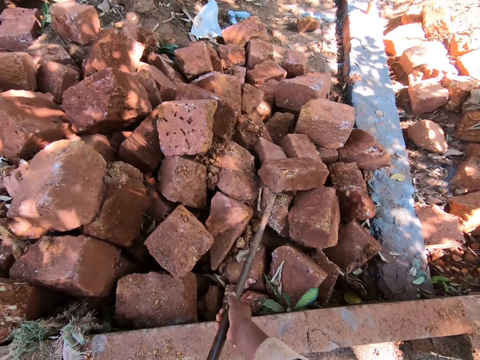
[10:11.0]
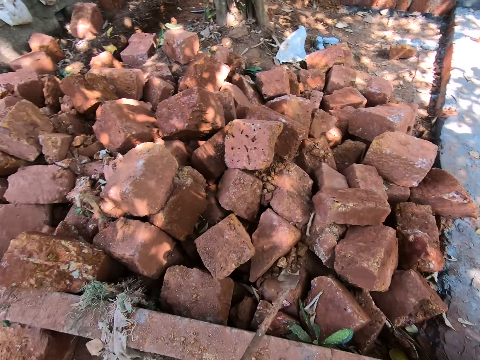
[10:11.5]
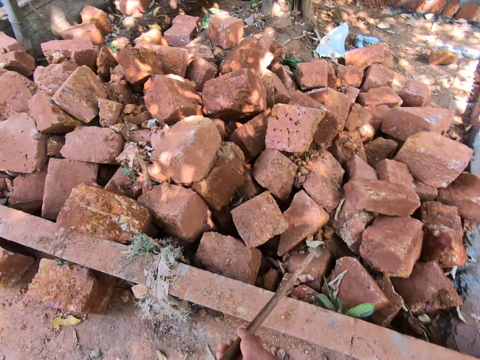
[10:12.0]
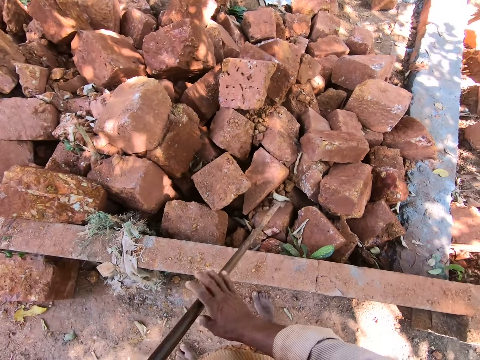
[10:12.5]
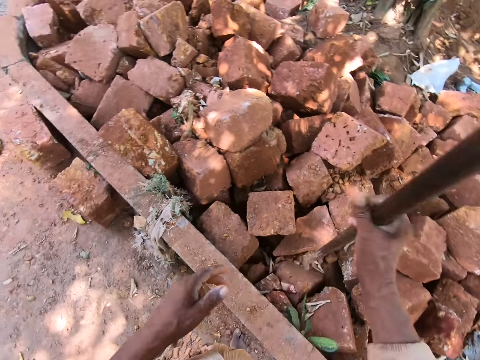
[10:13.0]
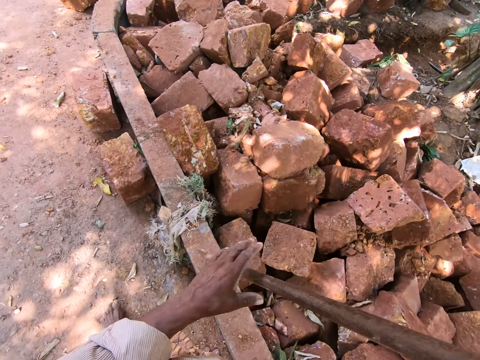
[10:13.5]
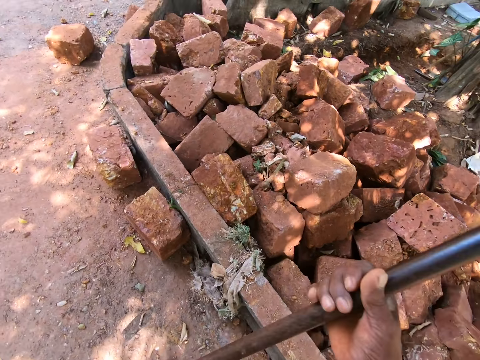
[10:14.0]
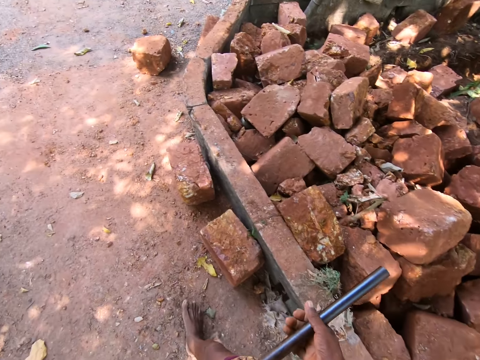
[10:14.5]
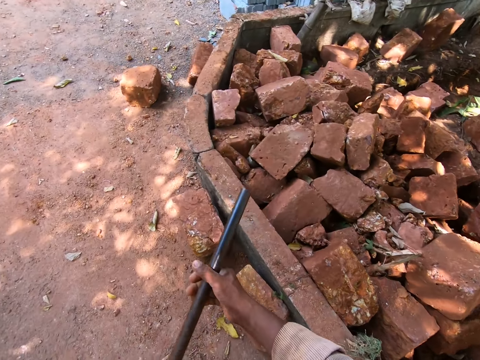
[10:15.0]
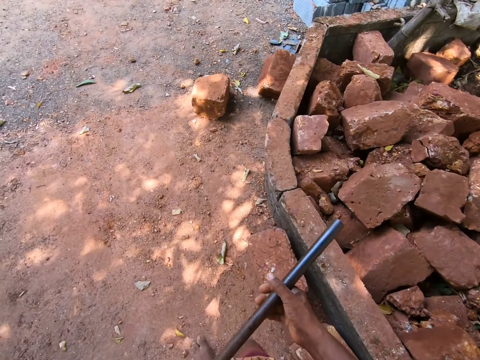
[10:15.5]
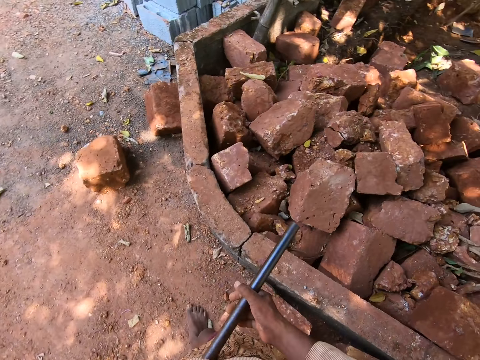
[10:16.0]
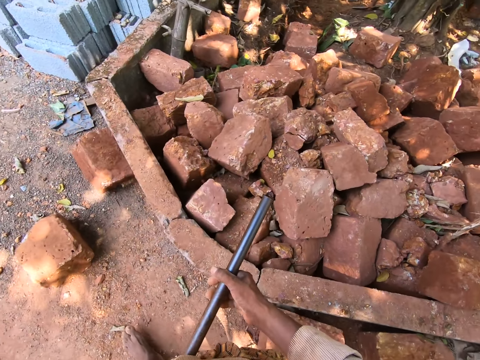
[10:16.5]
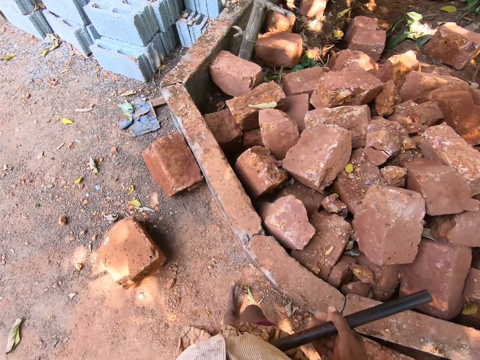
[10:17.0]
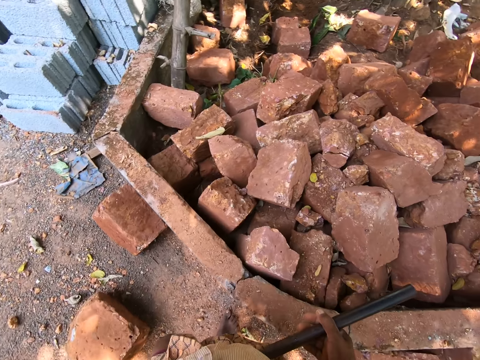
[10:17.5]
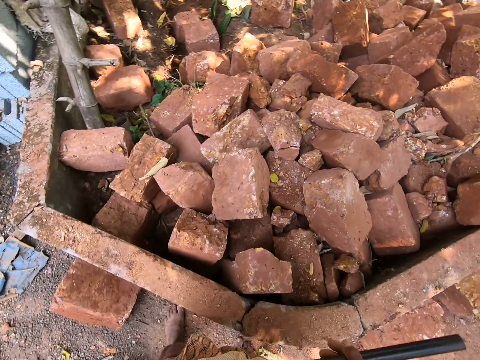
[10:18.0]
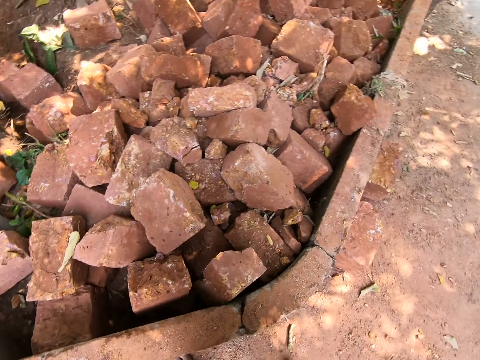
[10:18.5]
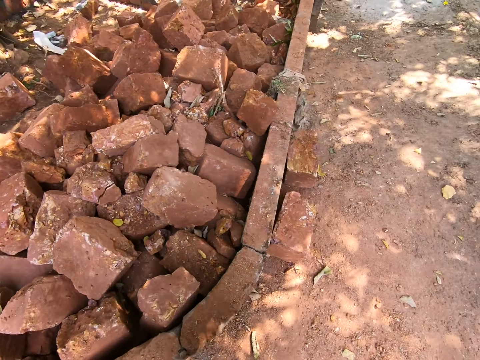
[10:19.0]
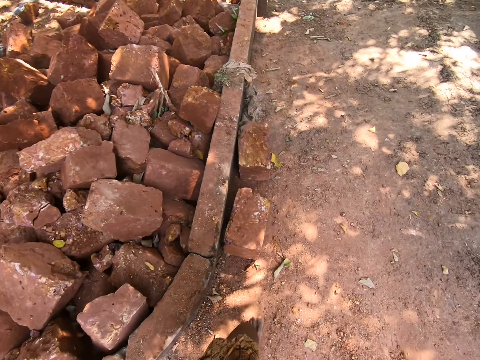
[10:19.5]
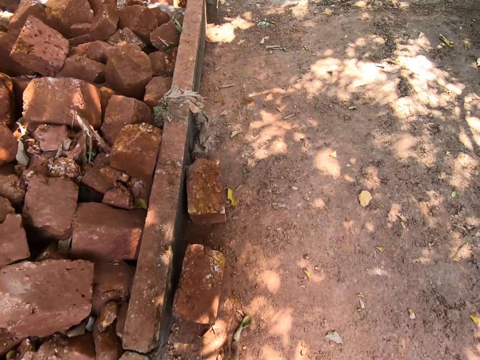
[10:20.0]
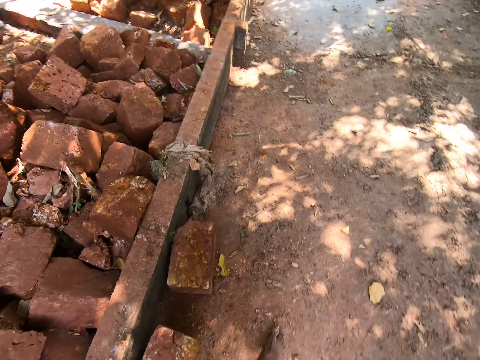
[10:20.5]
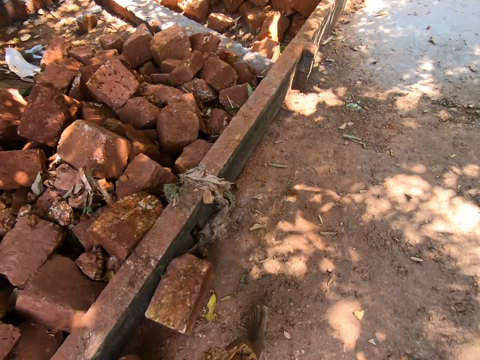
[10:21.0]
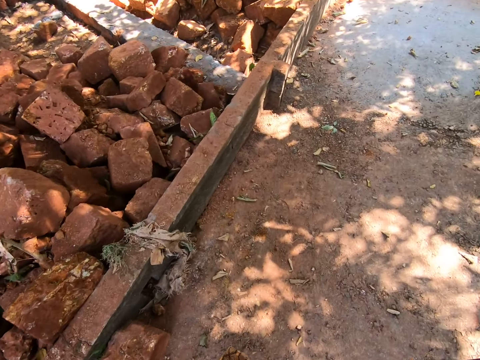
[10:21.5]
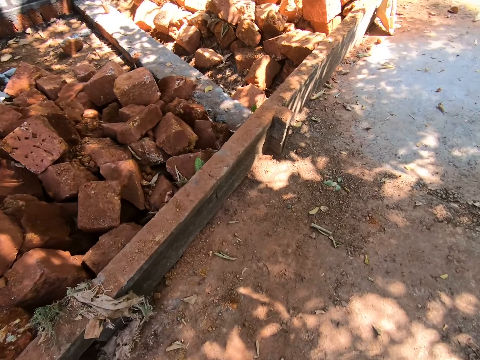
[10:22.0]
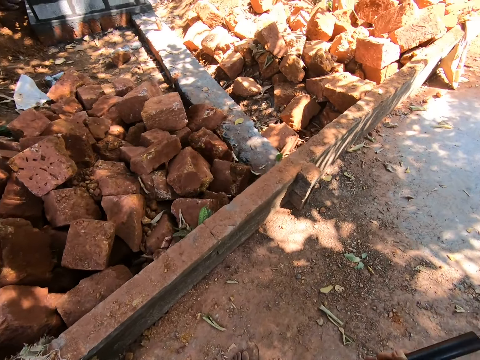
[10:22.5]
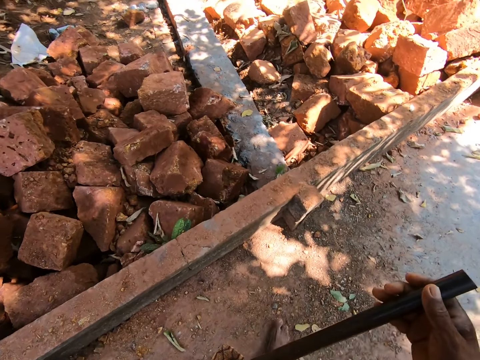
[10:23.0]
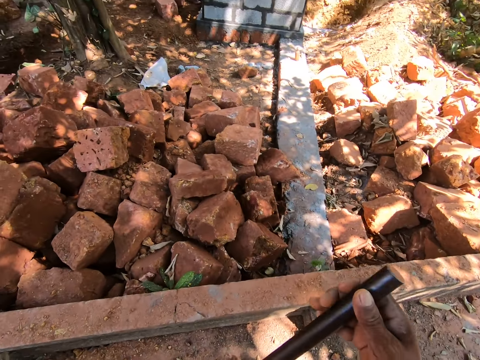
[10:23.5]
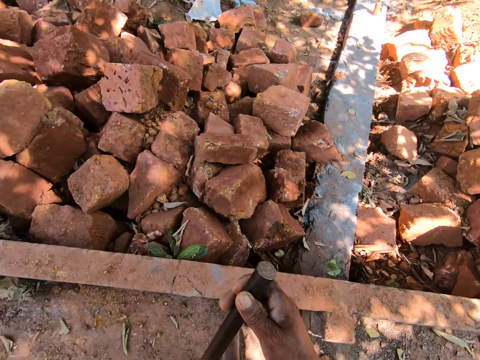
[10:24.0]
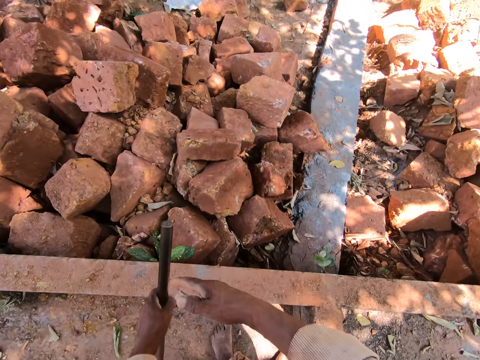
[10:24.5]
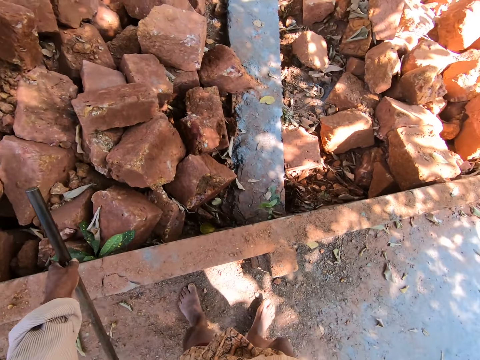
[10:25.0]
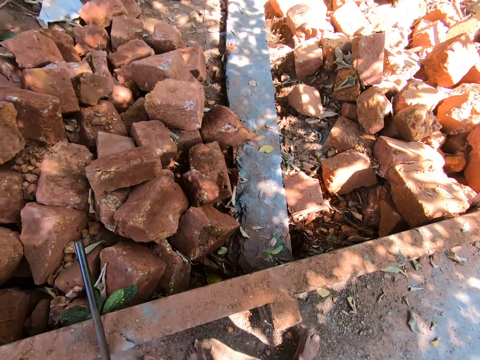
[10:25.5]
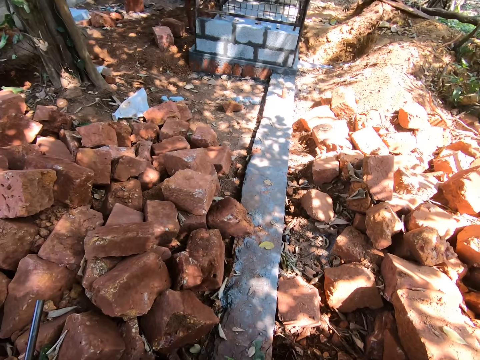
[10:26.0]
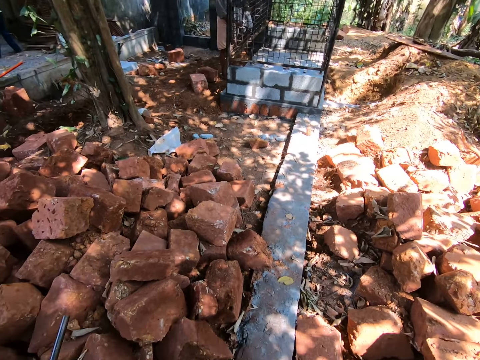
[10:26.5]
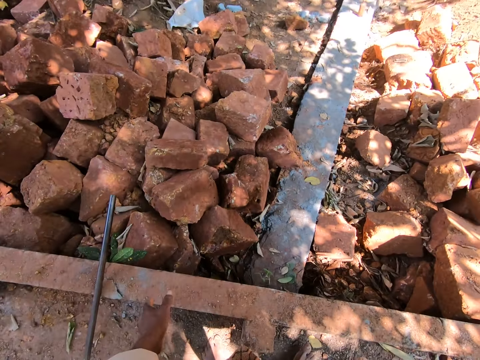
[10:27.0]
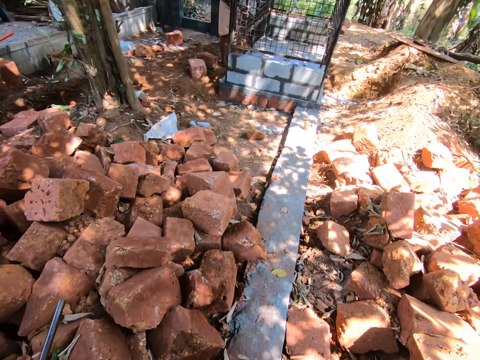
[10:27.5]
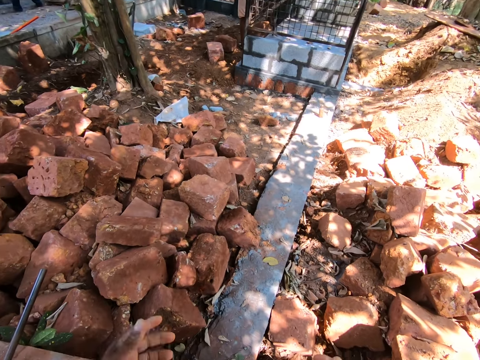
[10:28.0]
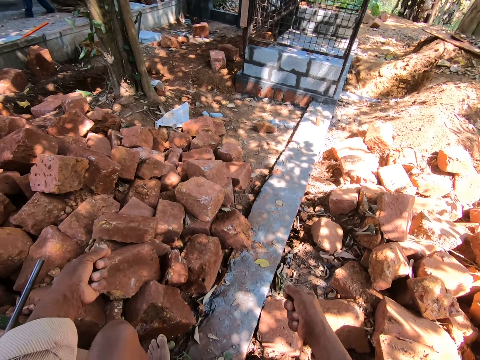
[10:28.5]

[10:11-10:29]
The camera wearer moves the brick removing mortar on the heap of bricks on the ground with his hands. He holds the brick removing mortar on the ground with his right hand. He picks up the brick removing mortar from the heap of bricks on the ground with his right hand. He holds the brick removing mortar with his hands. He walks to a spot on the site. He converses with the man. He places the brick removing mortar on the ground with his hands. He holds the brick removing mortar on the ground with his left hand. He stands the brick removing mortar on the pavement with his left hand. He converses with the man.

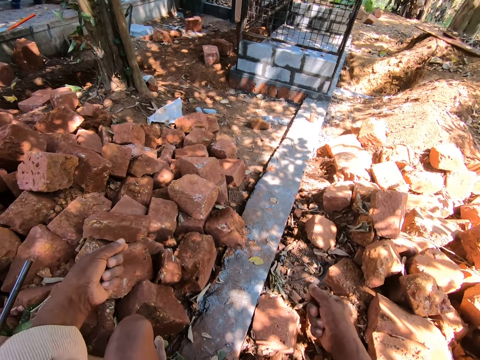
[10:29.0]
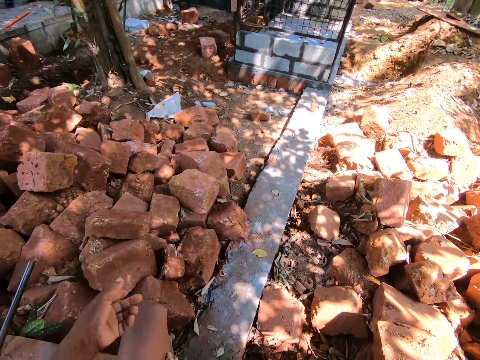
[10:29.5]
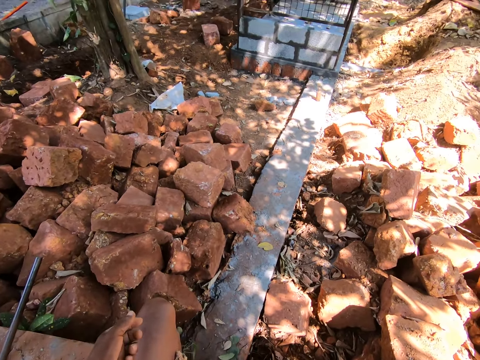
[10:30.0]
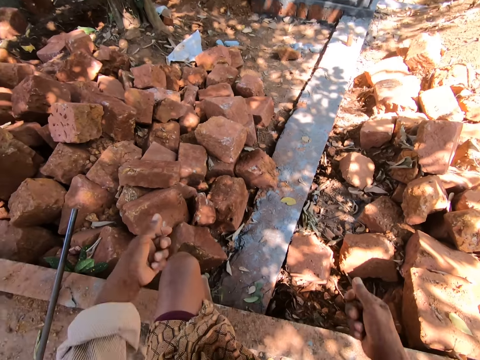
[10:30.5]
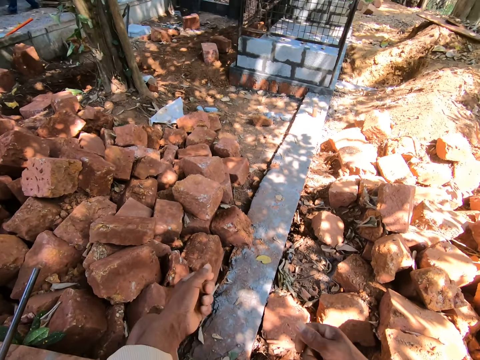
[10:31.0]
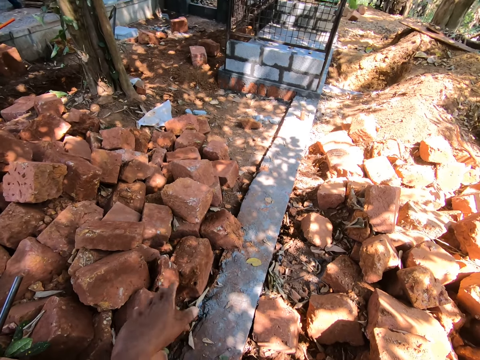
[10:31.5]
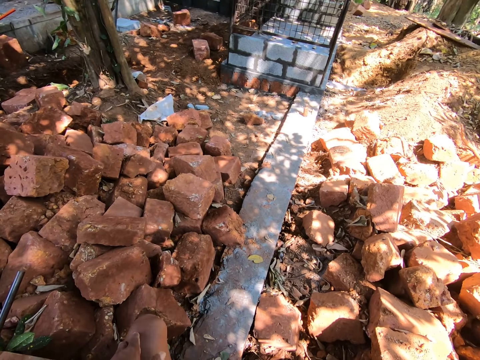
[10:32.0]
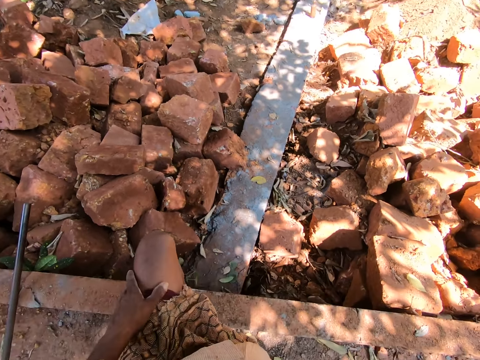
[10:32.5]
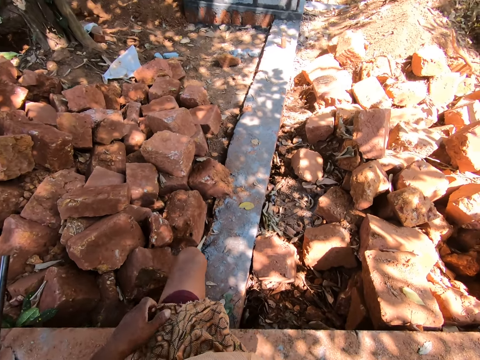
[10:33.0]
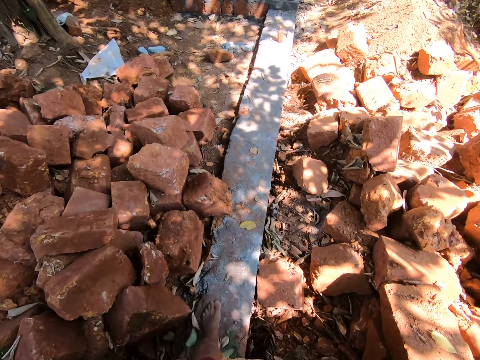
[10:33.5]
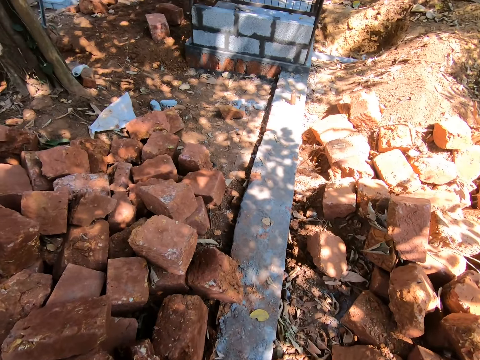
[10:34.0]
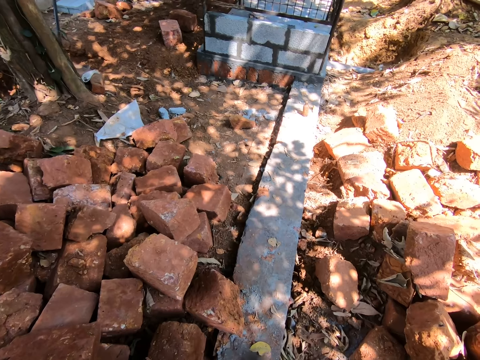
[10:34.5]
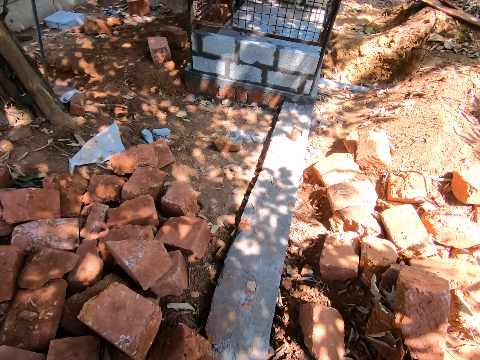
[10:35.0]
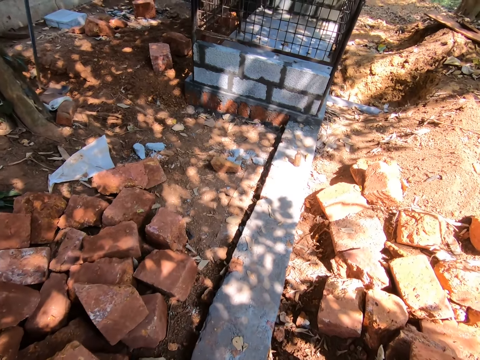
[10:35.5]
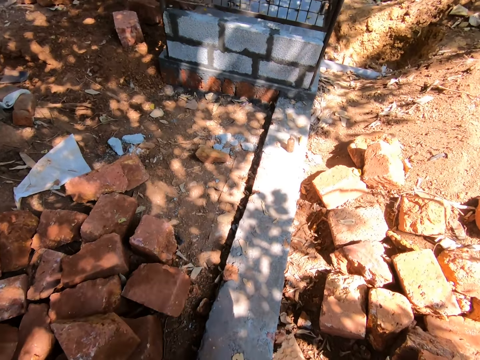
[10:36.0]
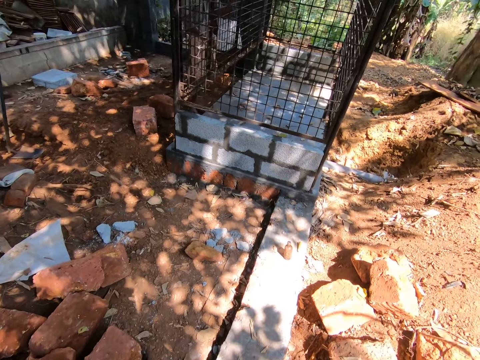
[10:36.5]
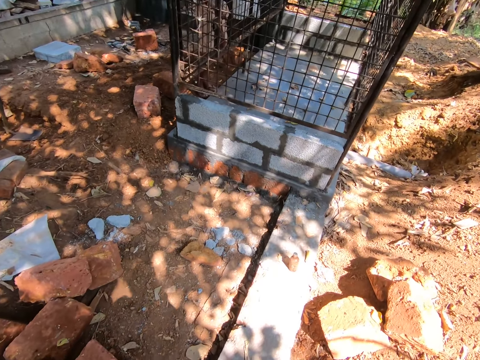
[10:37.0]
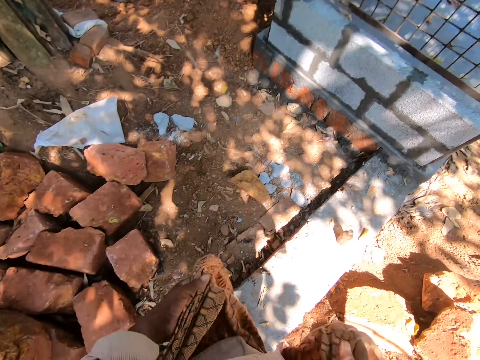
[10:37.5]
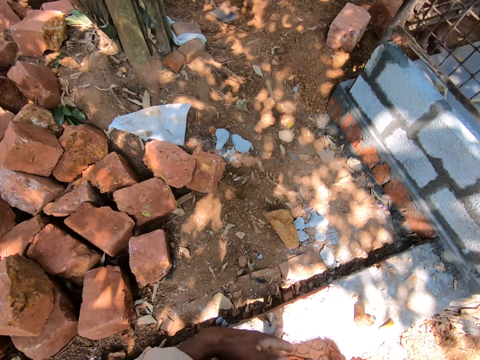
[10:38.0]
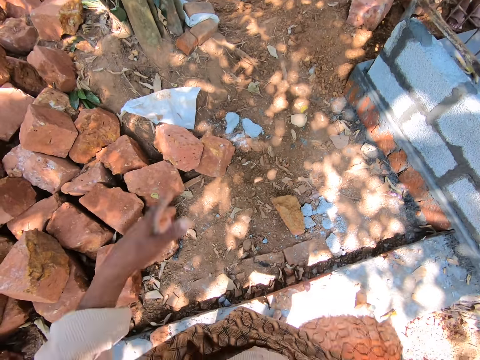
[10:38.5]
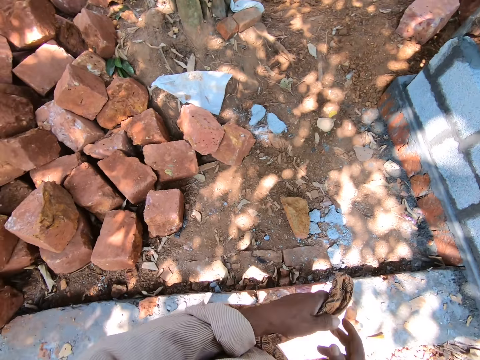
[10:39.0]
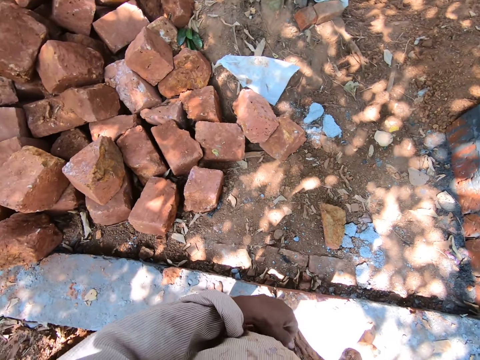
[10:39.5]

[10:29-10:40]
The camera wearer walks over the pavement. He walks towards the iron cage. He adjusts his wrapper with his hands. He converses with the man. He folds his clothes.
